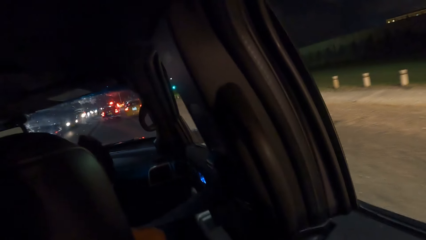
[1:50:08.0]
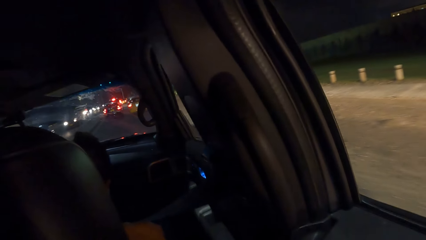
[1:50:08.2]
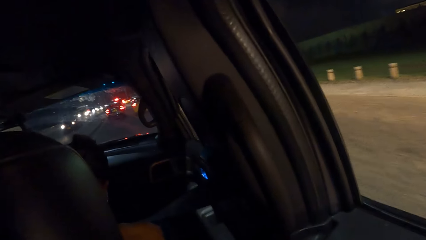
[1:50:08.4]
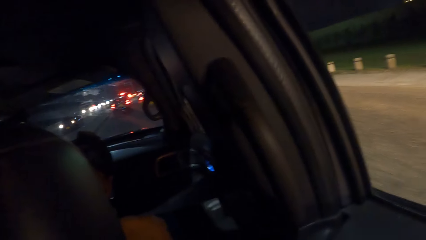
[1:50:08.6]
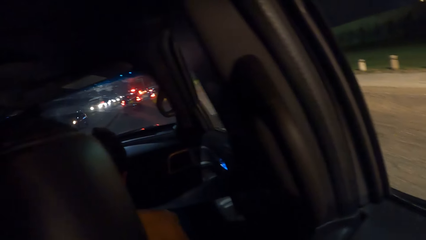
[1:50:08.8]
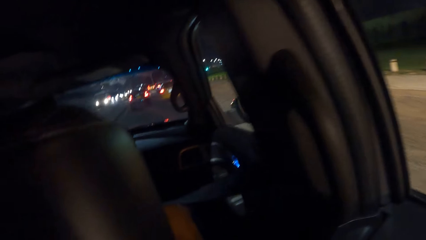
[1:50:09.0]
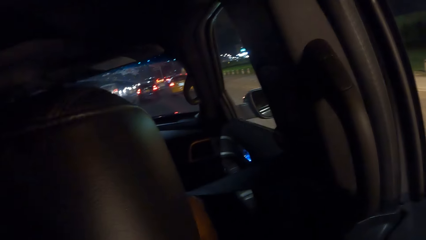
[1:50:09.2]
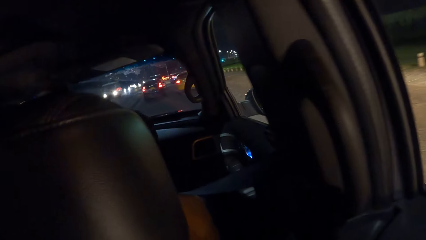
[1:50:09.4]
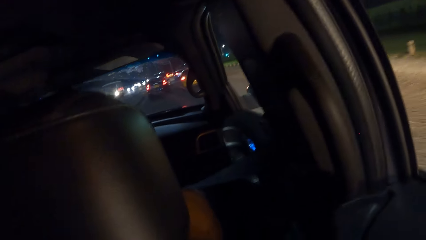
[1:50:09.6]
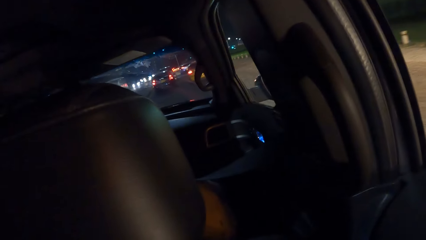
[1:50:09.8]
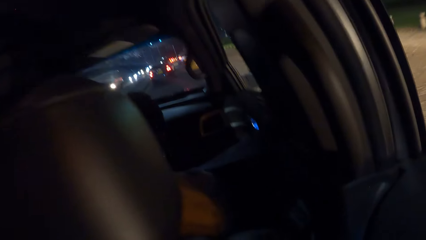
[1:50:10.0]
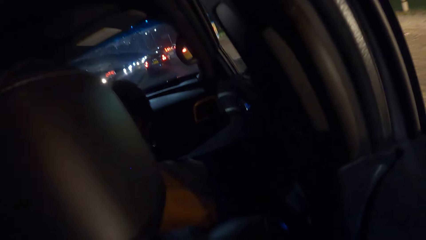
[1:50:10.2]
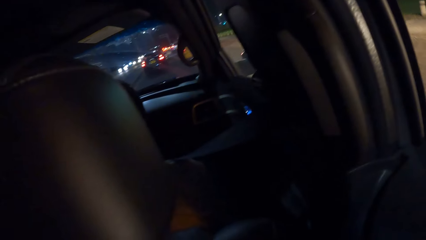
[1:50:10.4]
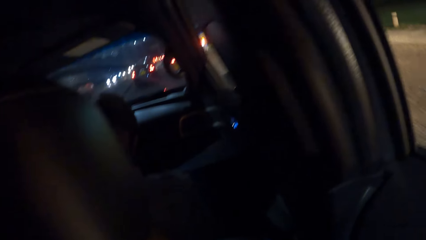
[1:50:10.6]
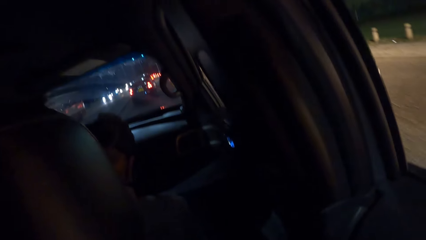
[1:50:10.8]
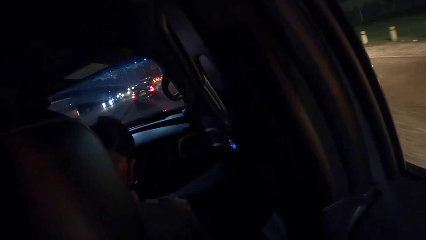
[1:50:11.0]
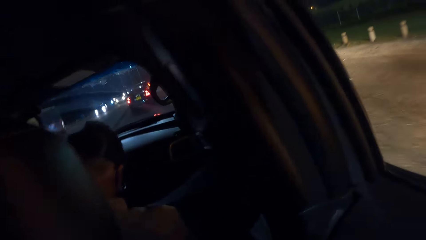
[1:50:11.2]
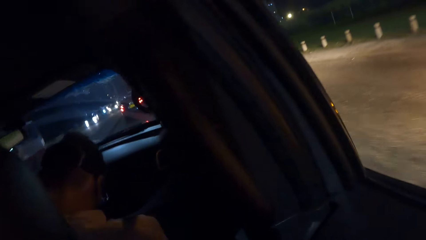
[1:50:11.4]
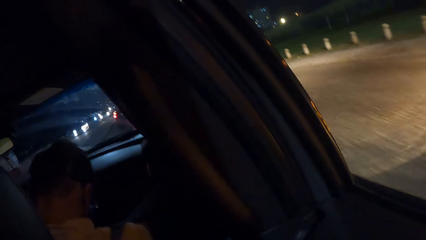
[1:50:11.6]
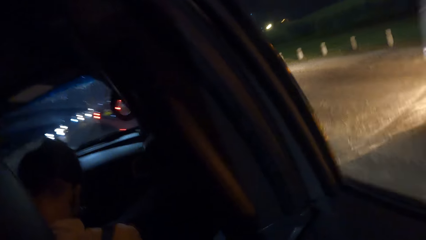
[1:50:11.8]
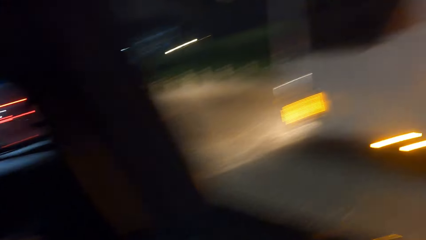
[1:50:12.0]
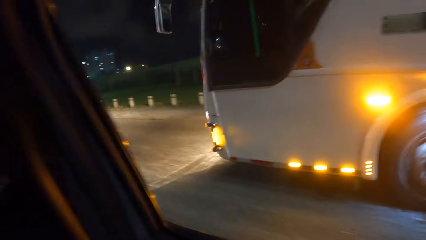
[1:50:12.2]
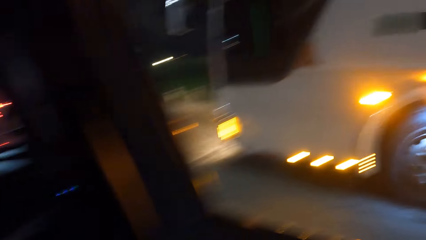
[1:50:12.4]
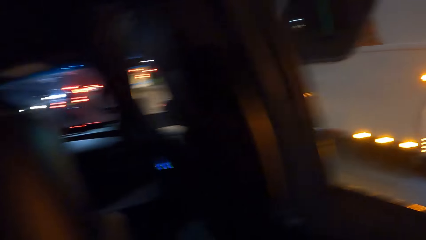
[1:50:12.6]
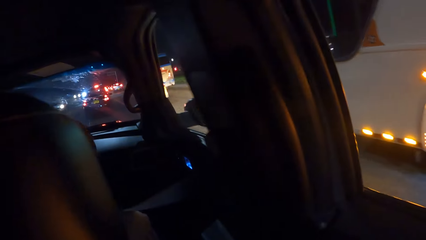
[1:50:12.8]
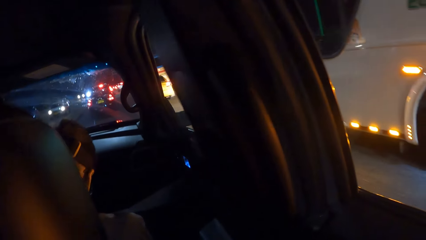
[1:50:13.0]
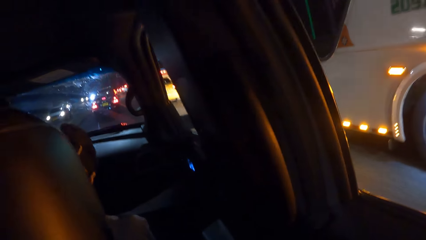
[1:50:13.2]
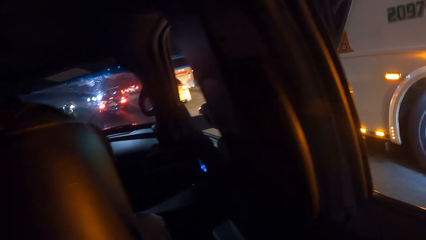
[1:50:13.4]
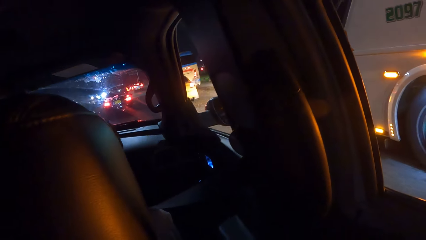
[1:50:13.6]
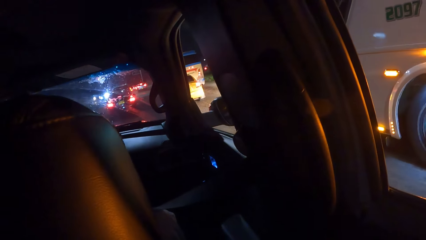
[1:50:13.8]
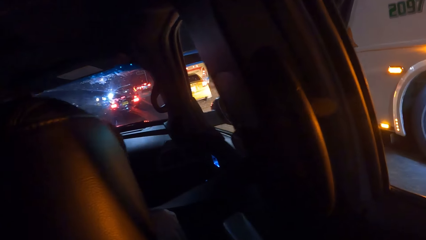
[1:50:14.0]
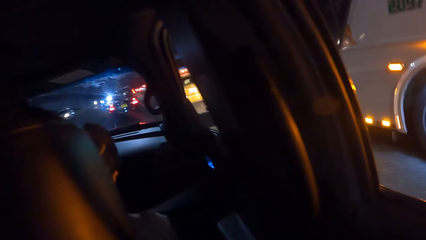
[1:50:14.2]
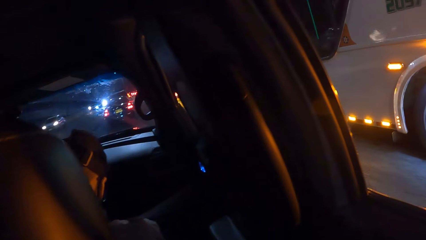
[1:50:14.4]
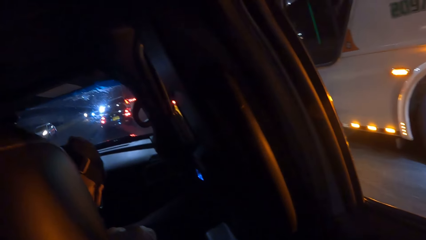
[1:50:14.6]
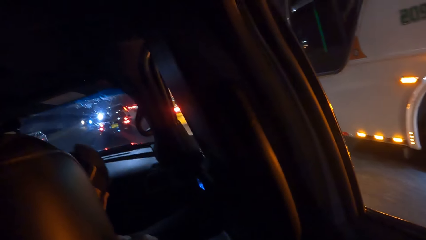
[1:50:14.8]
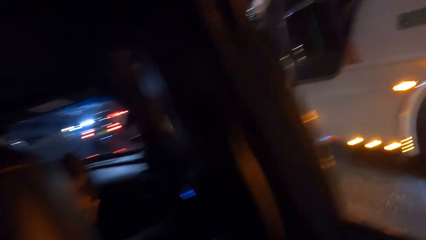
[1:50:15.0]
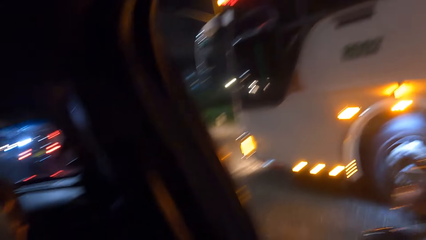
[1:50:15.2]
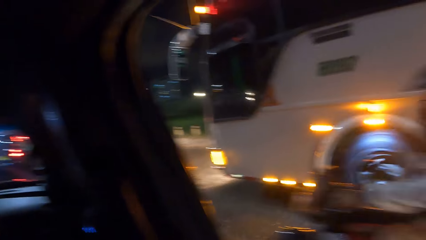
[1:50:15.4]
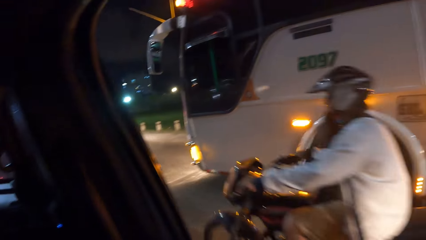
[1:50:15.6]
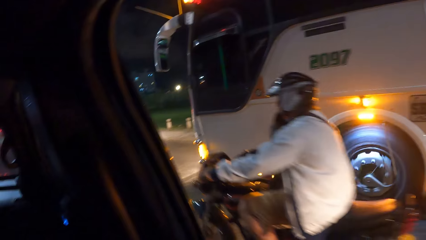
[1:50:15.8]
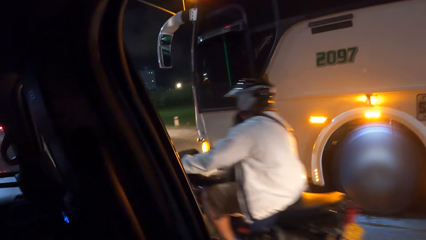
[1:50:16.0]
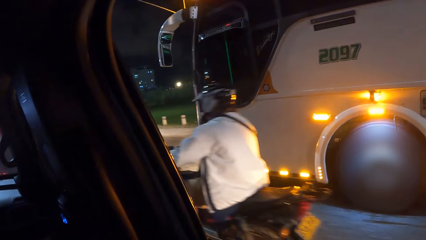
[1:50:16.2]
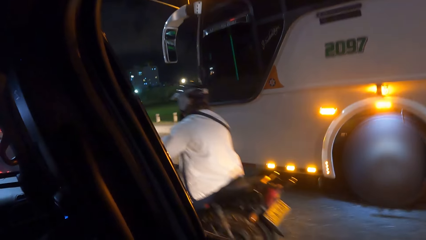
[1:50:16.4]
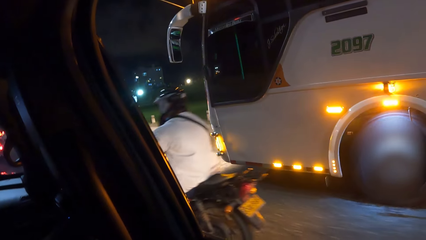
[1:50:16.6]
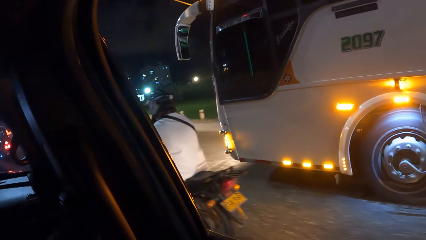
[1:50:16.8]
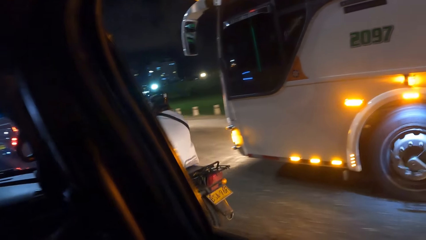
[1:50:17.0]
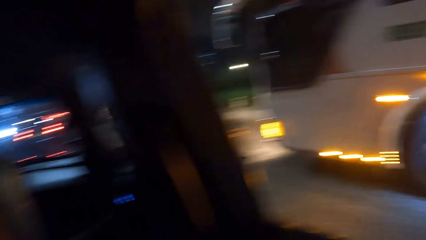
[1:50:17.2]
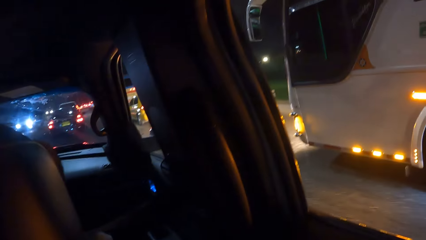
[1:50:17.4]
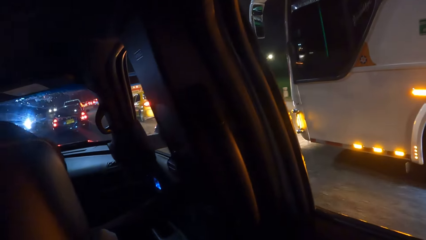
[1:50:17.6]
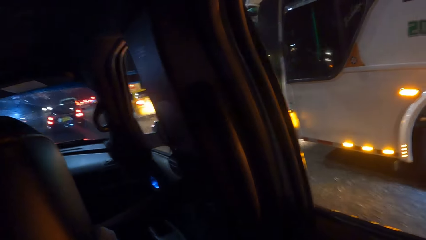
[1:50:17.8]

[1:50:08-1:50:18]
The camera wearer looks outside the window.

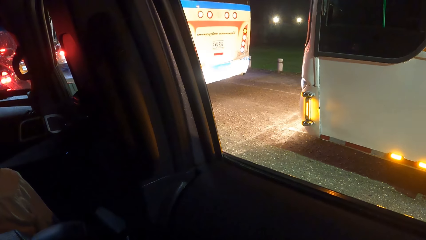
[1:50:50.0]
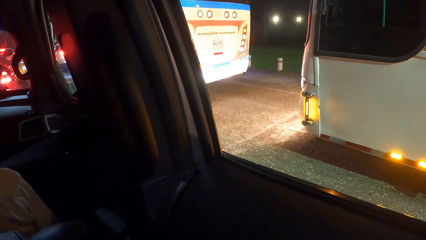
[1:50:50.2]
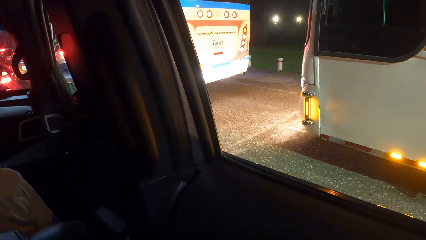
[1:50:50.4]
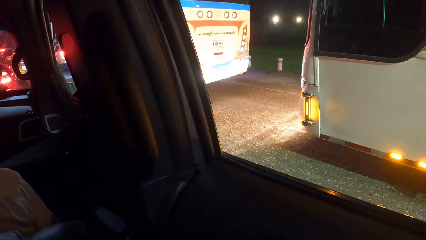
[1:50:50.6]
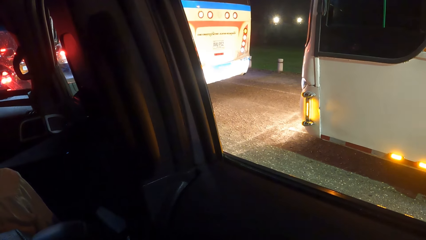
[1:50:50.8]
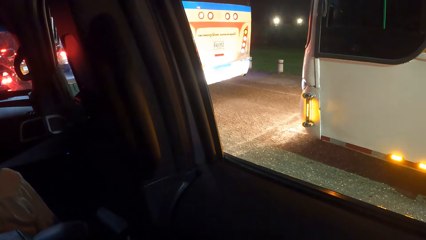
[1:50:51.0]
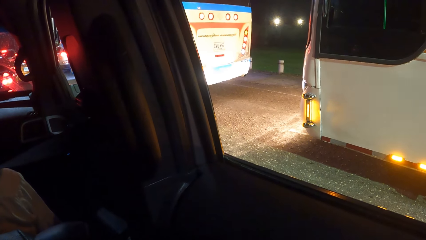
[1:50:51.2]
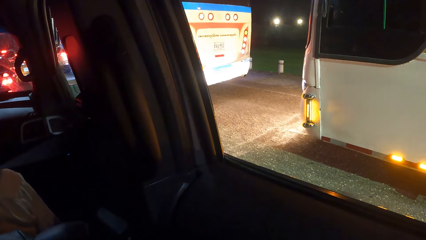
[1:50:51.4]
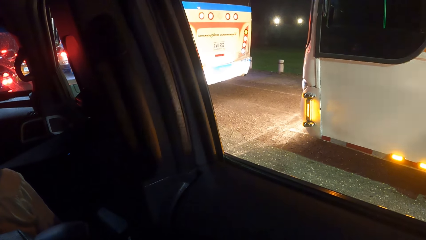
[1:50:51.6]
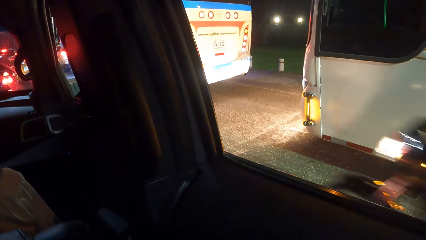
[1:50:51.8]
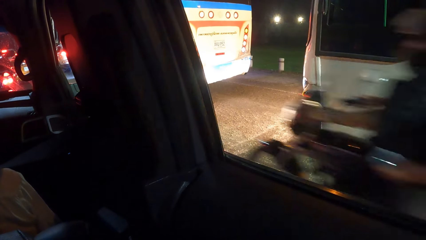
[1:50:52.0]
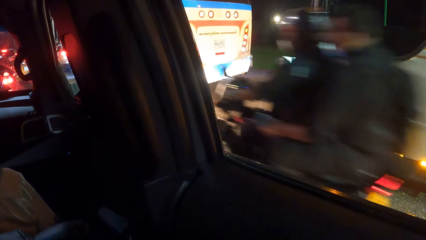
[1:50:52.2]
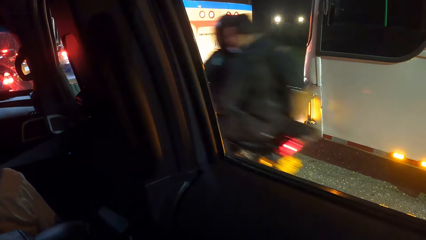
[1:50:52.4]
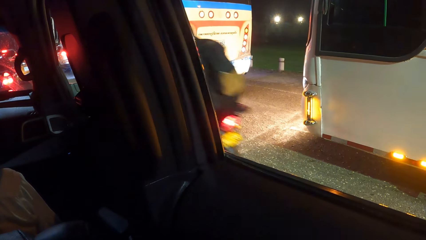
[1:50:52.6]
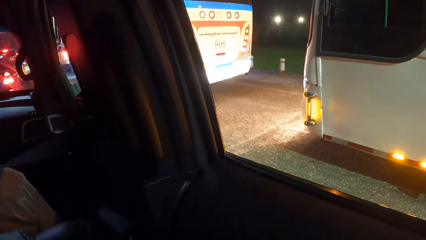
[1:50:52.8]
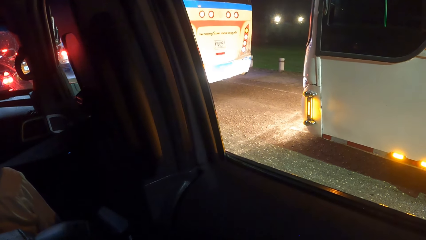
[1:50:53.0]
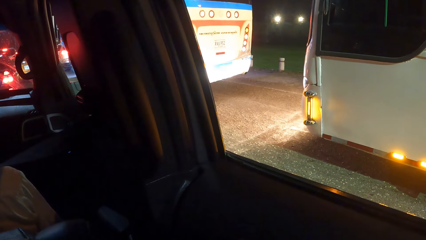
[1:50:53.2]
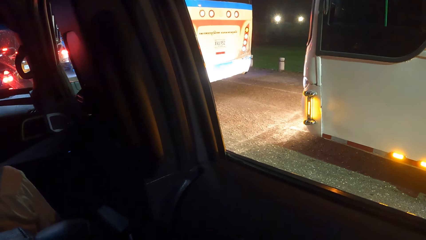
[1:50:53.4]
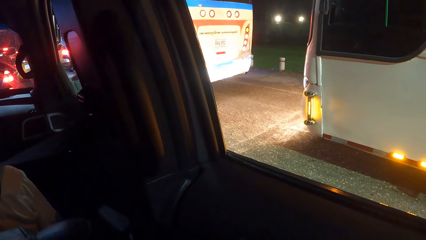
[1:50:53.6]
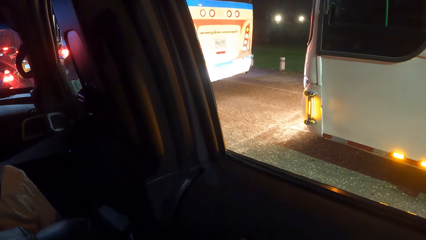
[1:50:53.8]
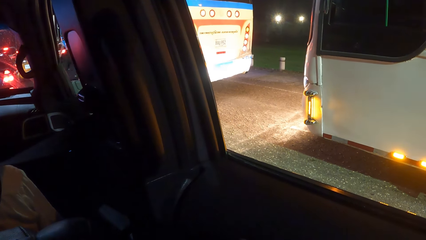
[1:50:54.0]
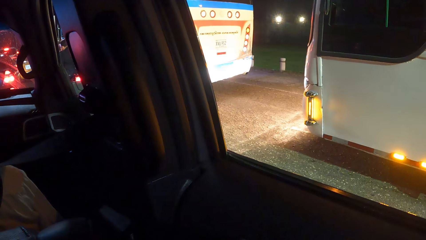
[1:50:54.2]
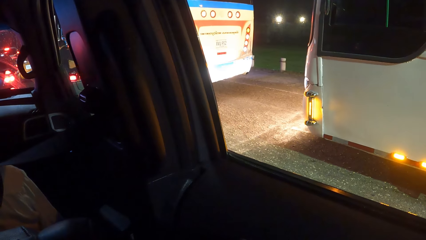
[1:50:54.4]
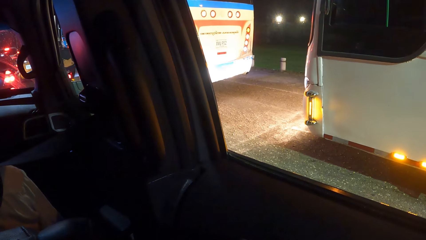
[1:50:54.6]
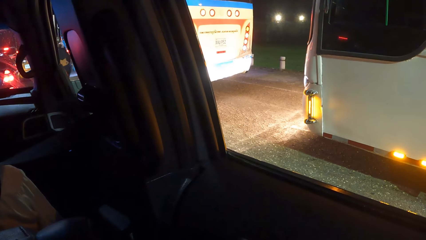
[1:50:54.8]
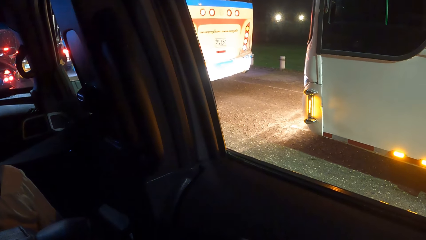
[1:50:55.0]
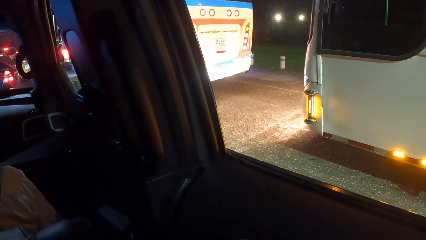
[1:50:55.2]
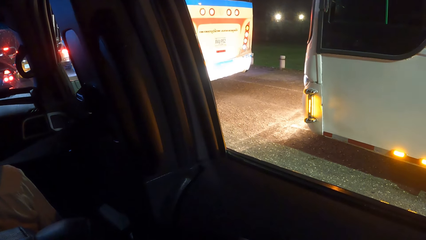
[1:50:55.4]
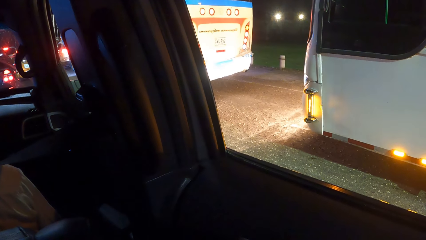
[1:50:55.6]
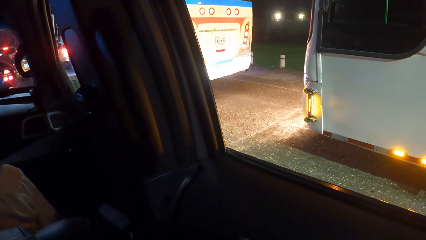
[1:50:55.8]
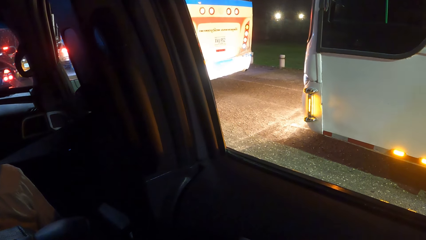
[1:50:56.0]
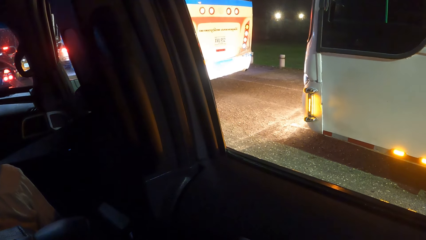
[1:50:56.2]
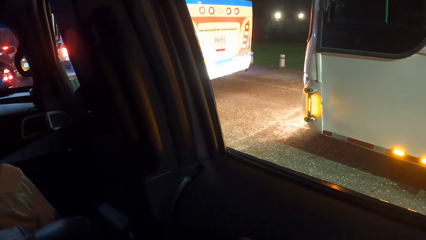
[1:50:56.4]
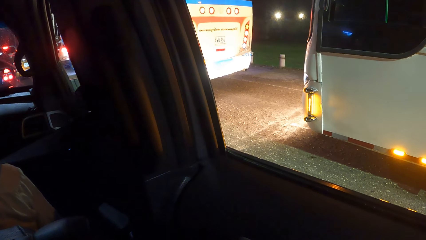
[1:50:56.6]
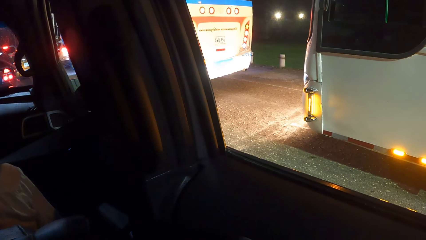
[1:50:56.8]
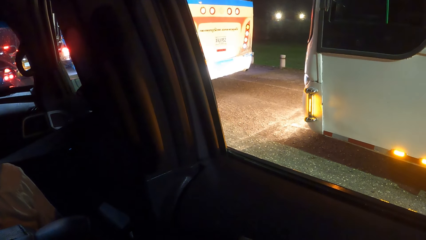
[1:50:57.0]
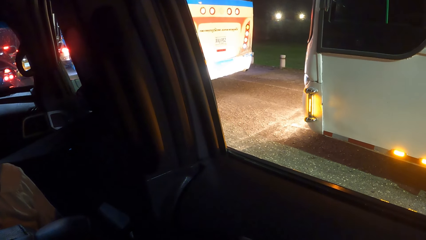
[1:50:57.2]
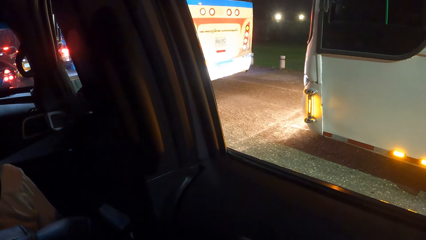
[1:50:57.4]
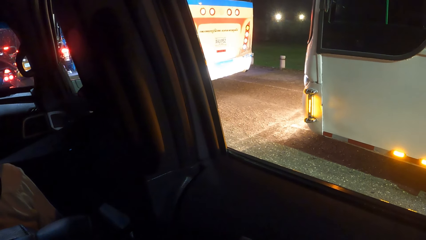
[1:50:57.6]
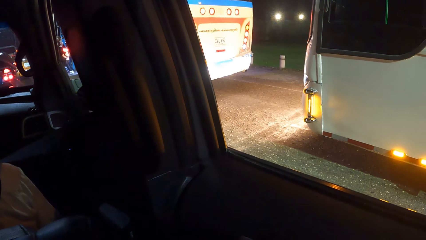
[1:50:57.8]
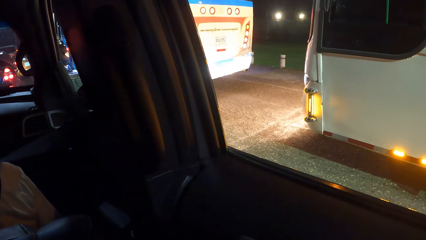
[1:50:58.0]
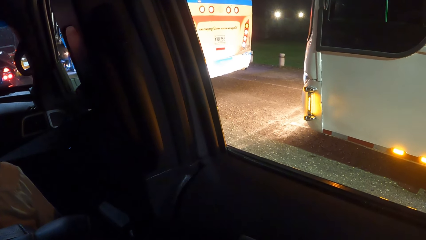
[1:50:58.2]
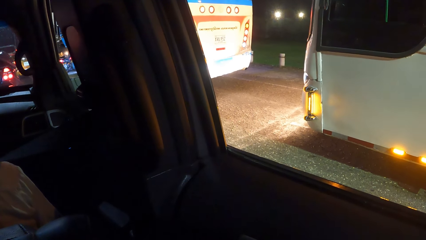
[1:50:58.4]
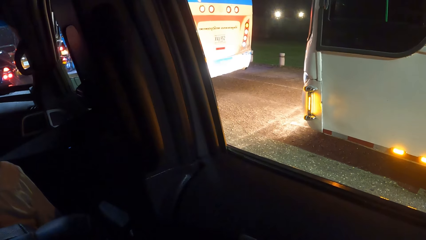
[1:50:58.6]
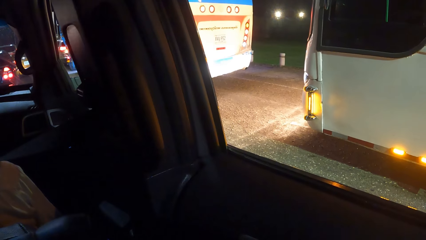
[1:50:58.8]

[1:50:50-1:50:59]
A person stops the car.
